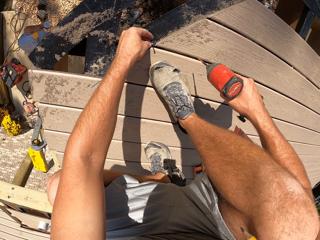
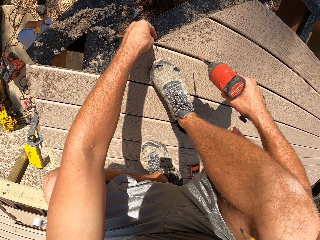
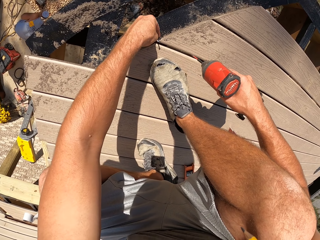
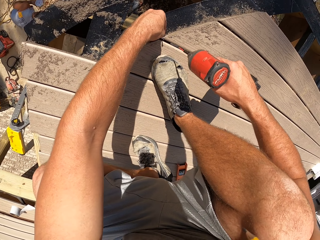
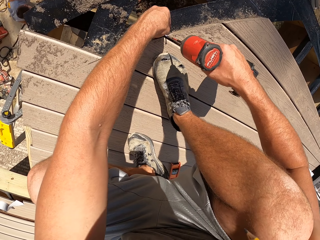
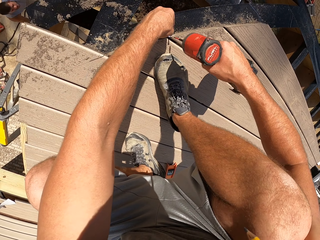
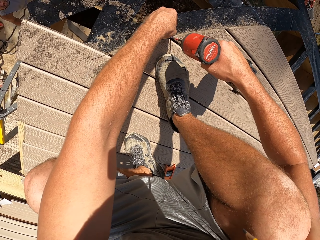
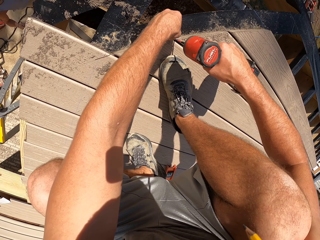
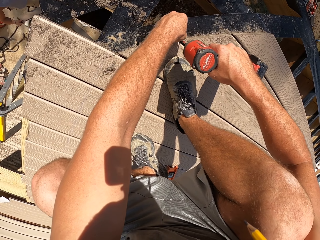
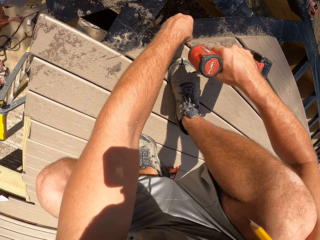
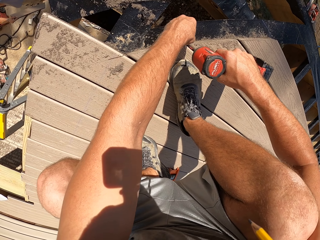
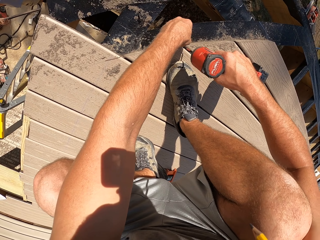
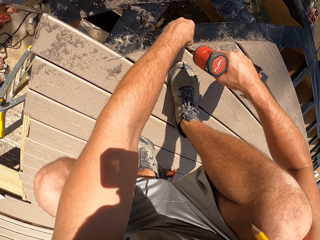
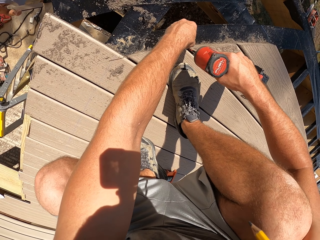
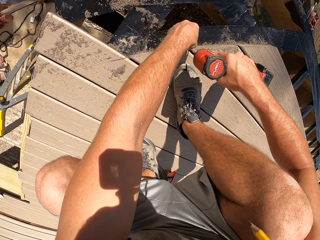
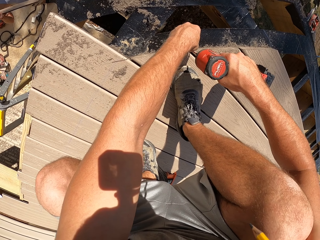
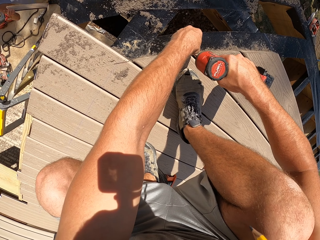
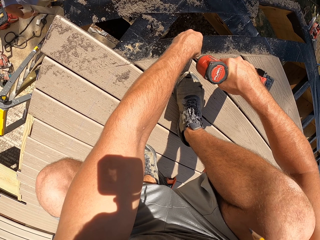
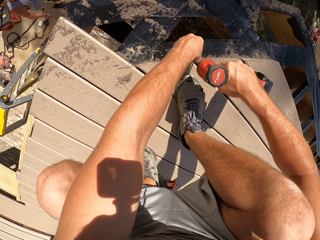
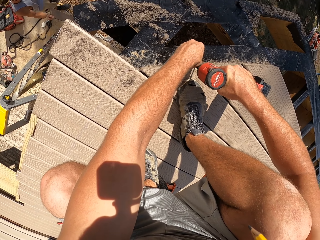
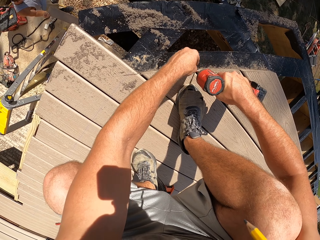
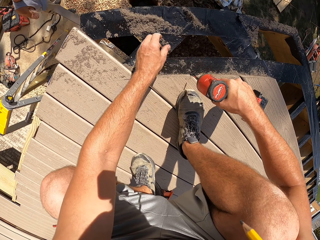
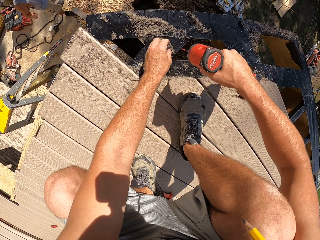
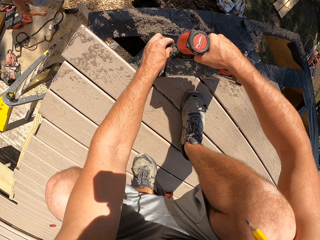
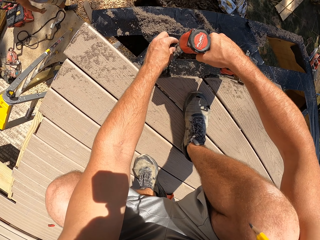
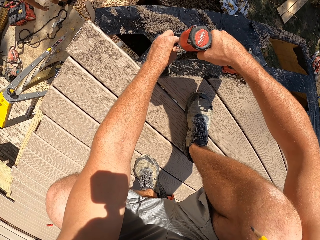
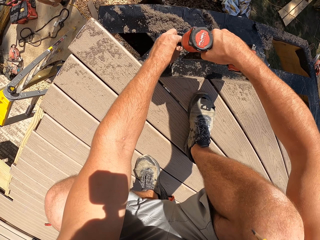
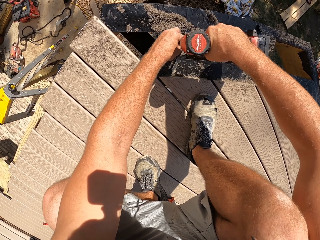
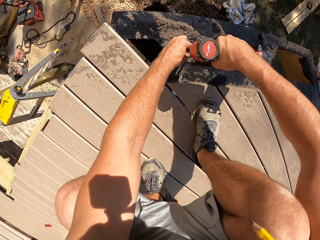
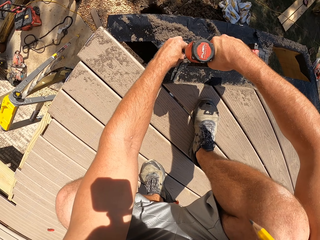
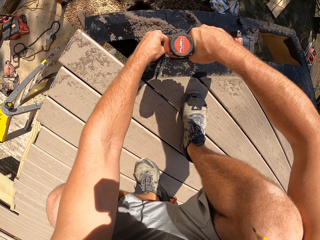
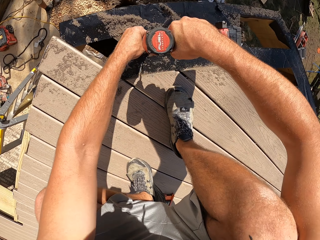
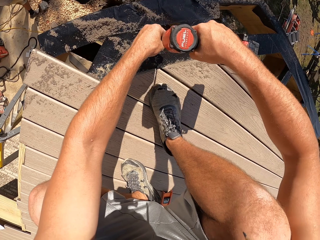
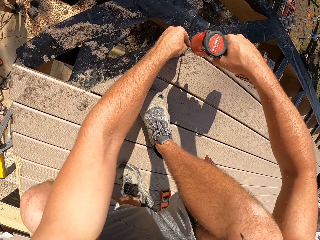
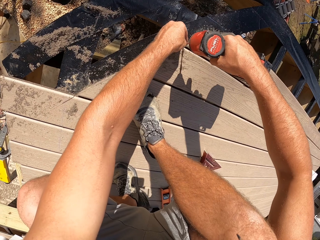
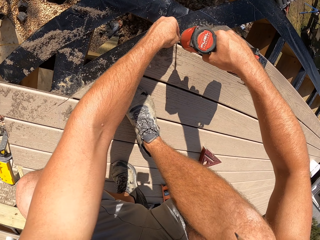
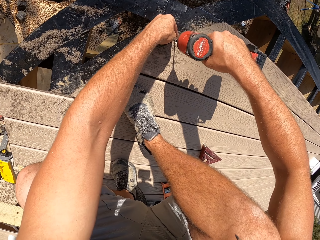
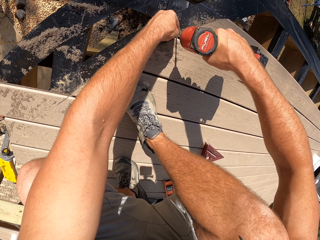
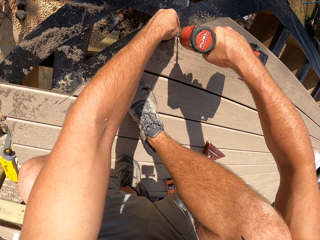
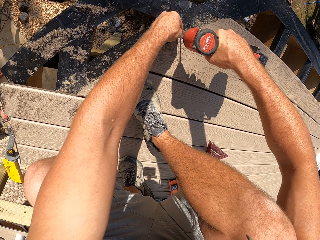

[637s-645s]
The camera wearer fixes the nail on the wood.

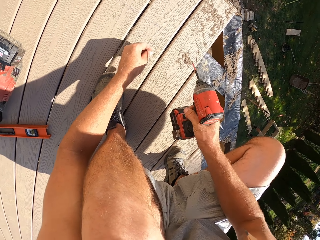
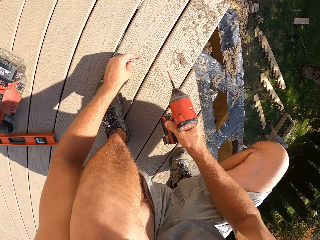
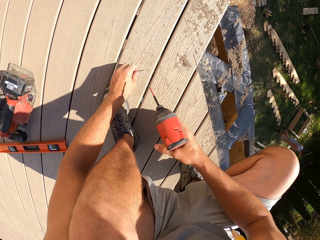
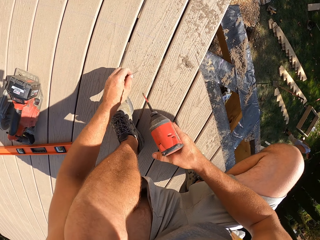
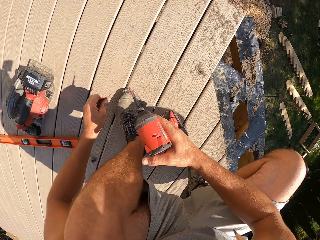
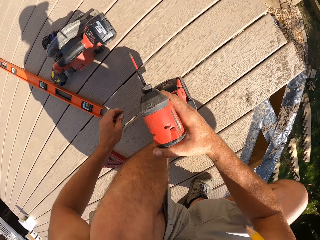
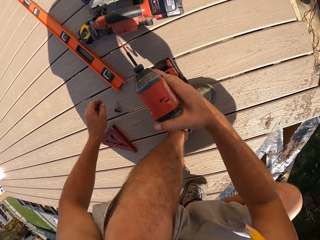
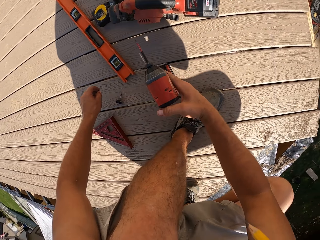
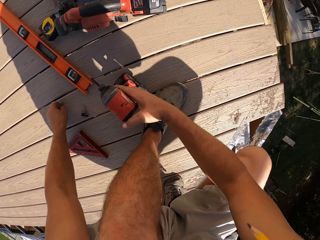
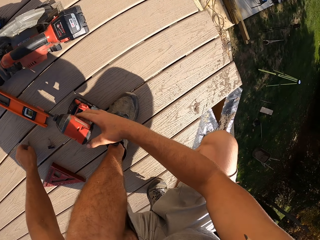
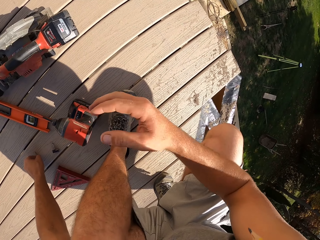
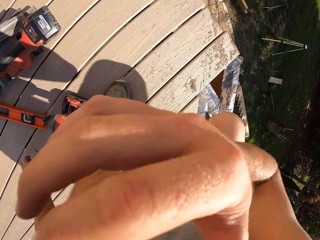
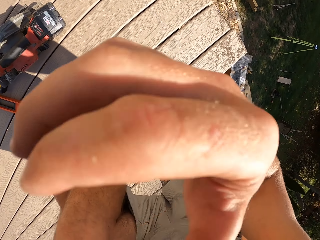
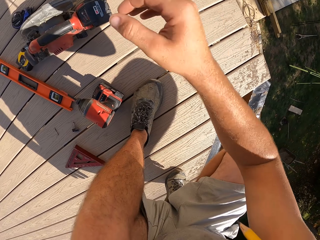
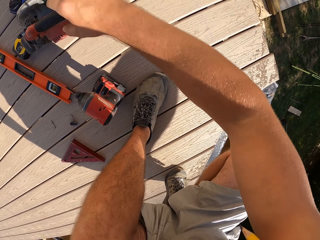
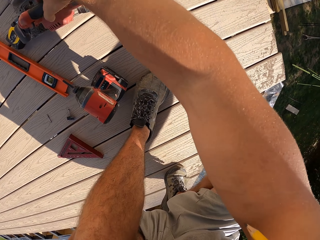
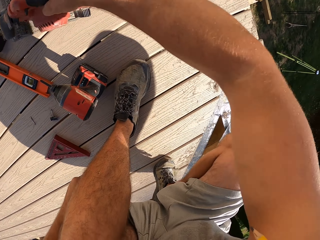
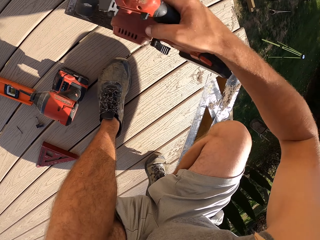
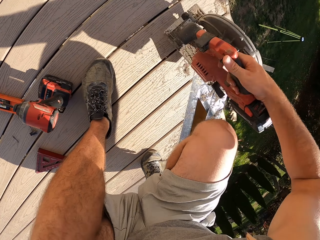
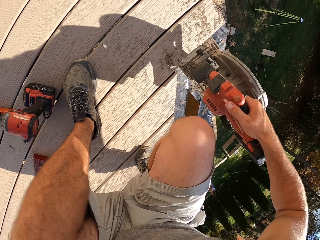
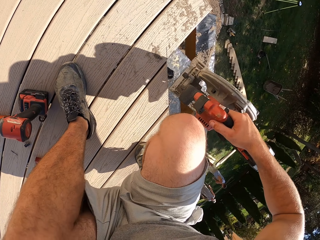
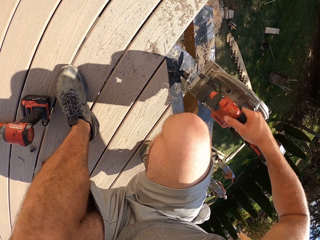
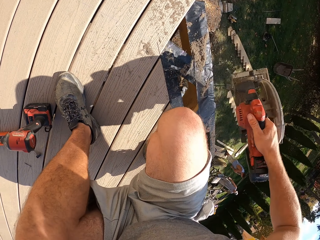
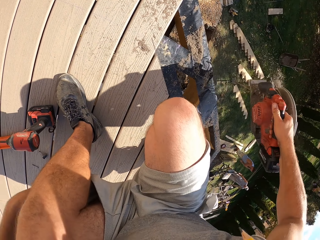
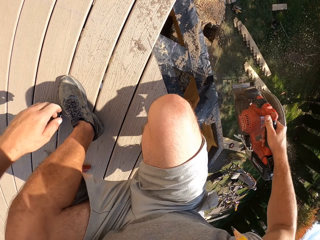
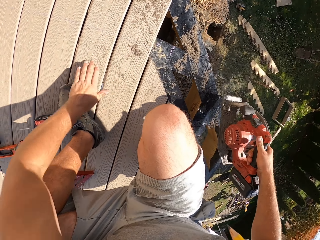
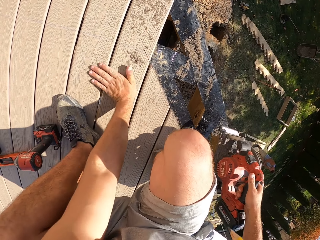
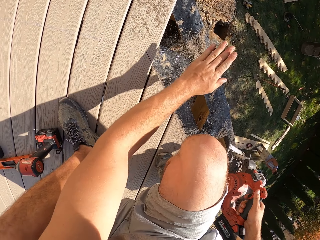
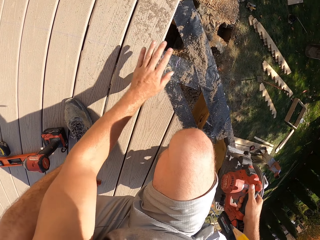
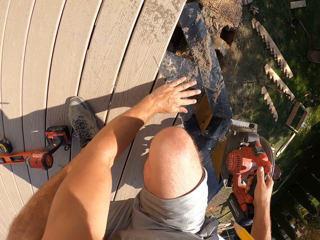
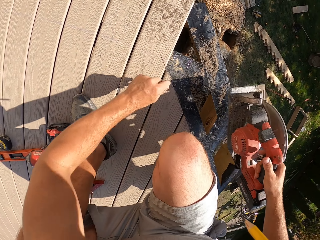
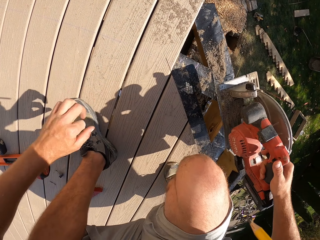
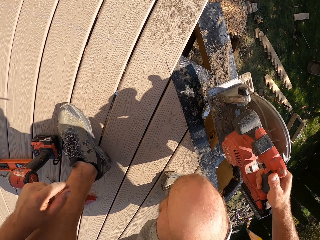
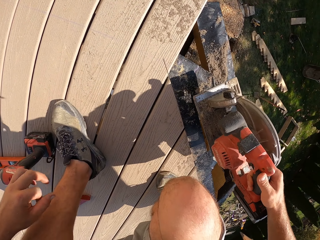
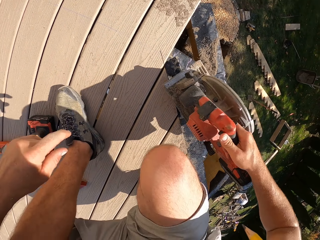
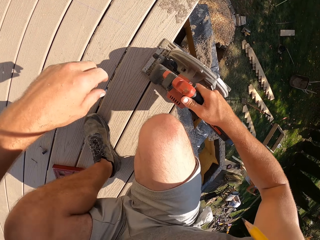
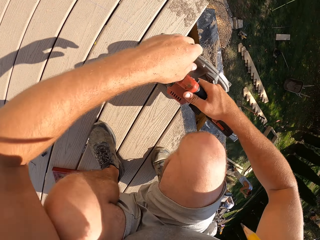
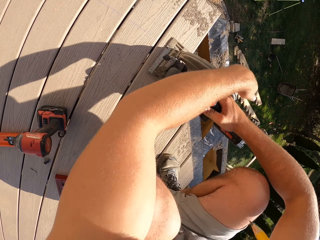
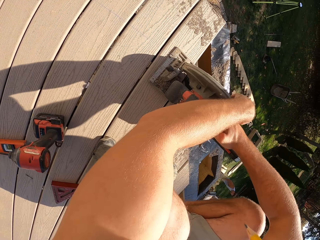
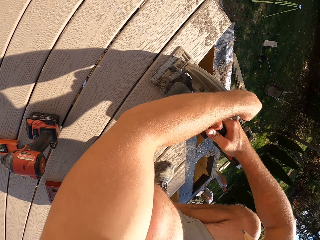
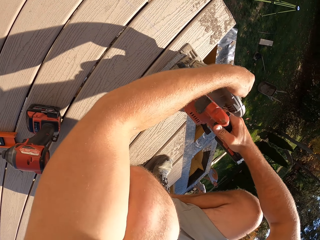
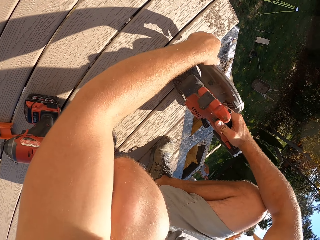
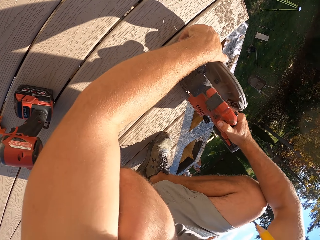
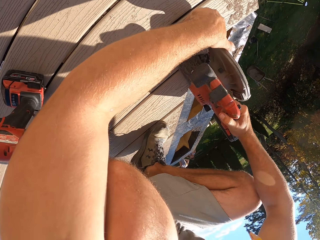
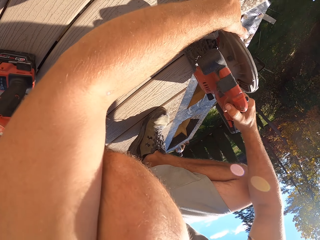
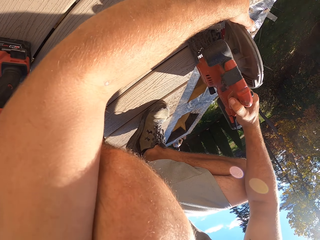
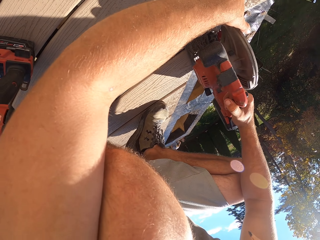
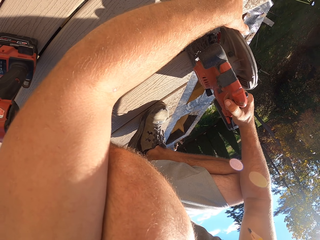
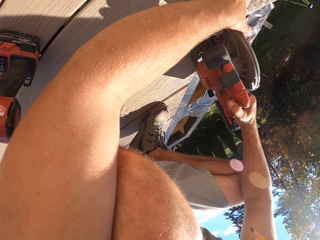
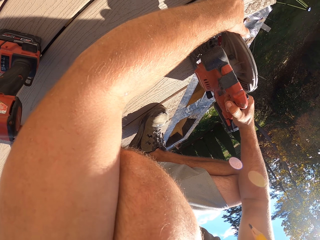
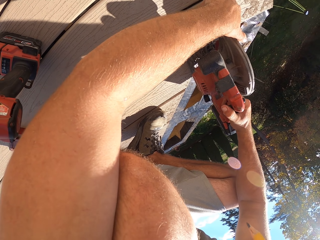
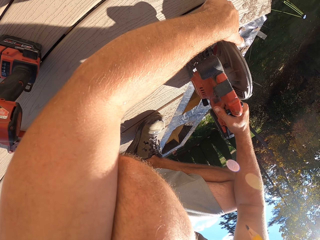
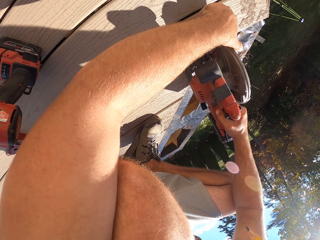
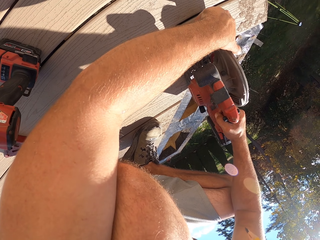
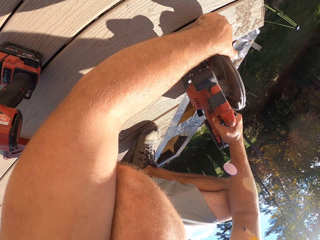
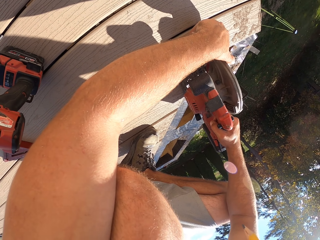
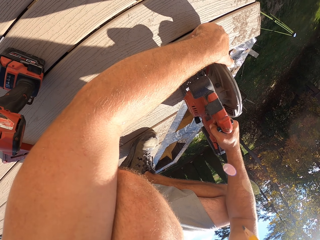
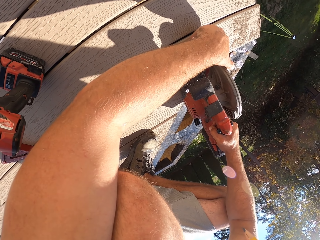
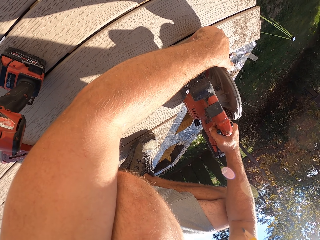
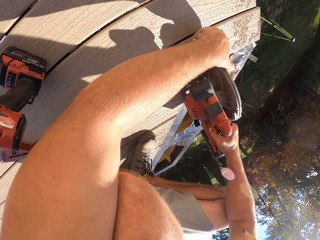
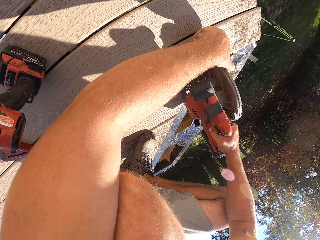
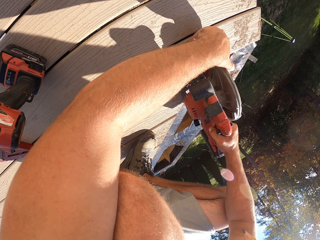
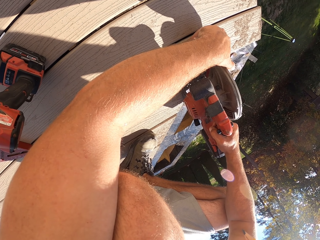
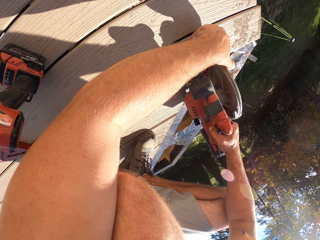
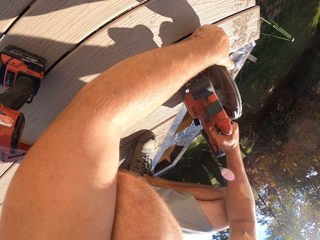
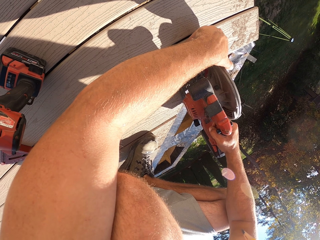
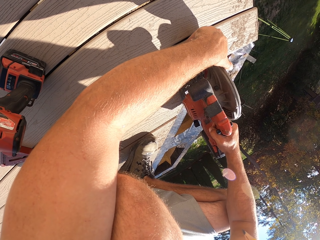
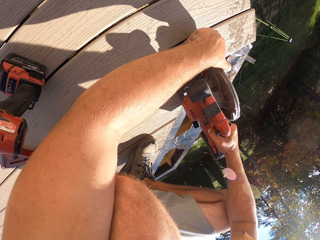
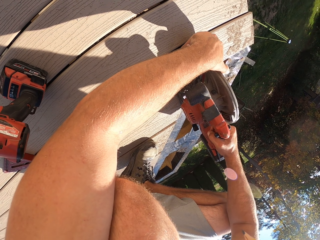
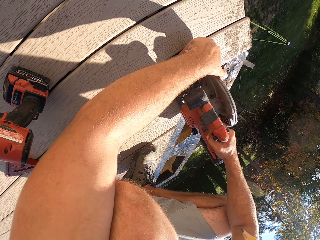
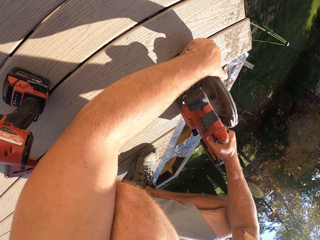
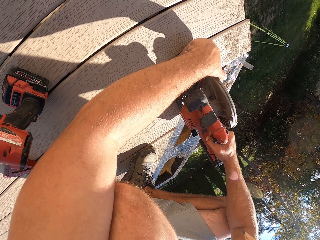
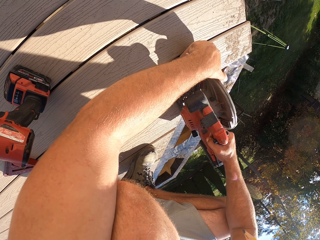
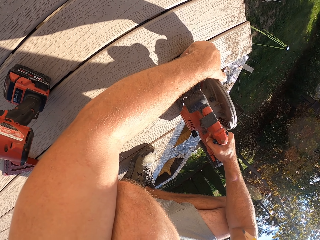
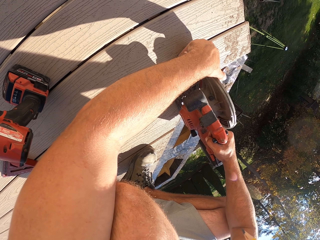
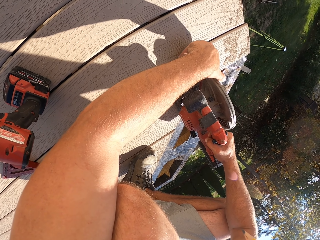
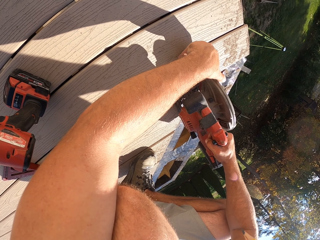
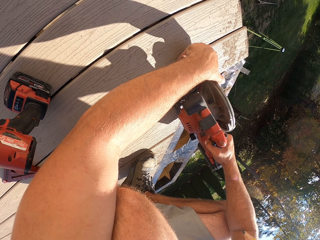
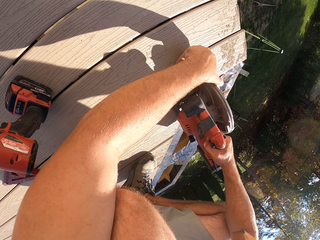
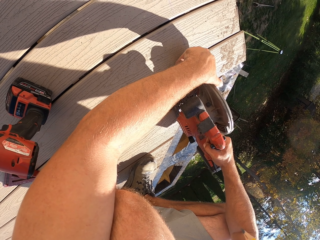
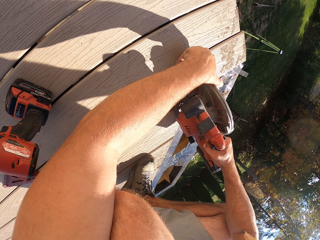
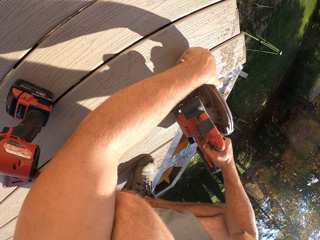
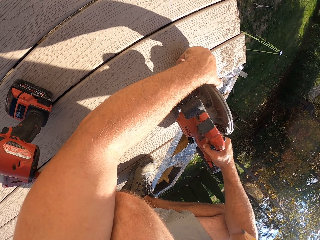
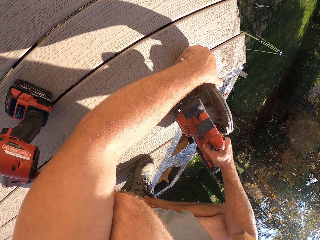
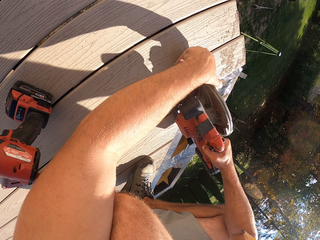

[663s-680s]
The camera wearer places the drill on the table. They wipe the face. They pick the circular saw or wood cutter. They shake out the wood dirt from the wood cutter. They wipe the wood dirt on the wood. They cut the wood.
